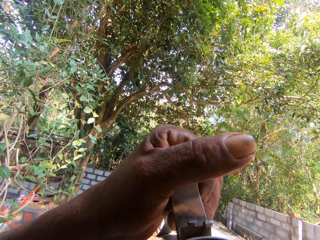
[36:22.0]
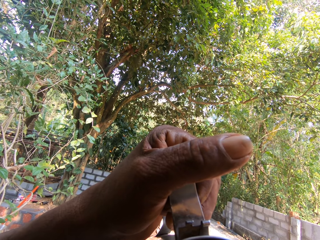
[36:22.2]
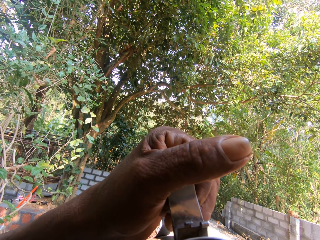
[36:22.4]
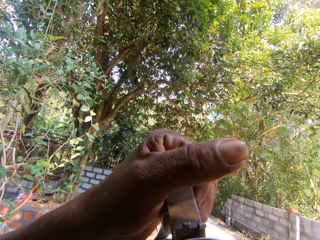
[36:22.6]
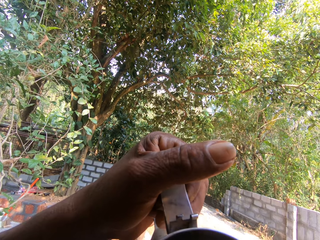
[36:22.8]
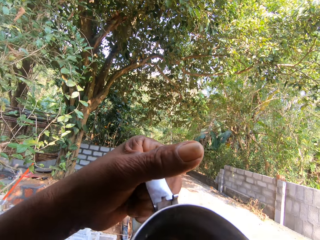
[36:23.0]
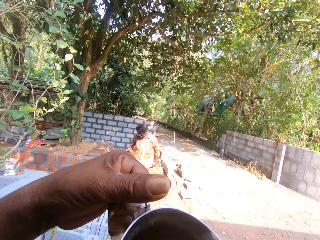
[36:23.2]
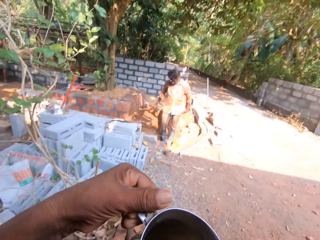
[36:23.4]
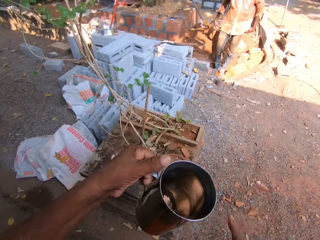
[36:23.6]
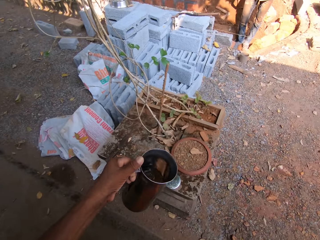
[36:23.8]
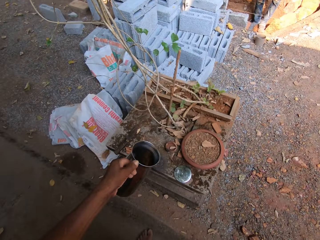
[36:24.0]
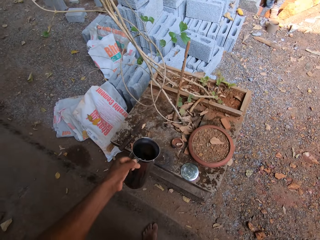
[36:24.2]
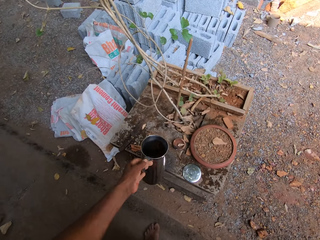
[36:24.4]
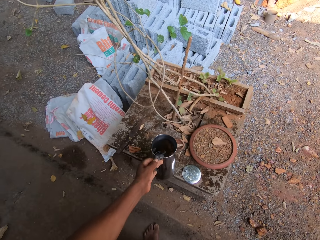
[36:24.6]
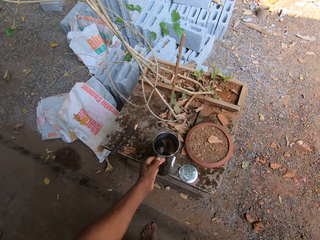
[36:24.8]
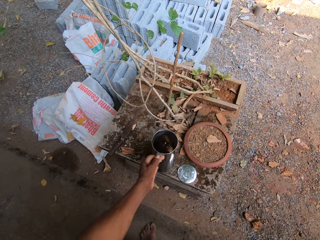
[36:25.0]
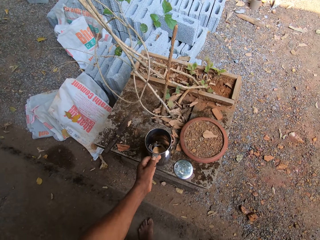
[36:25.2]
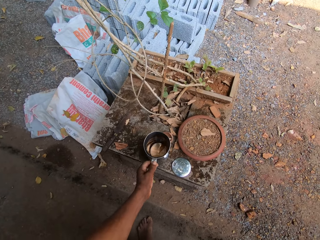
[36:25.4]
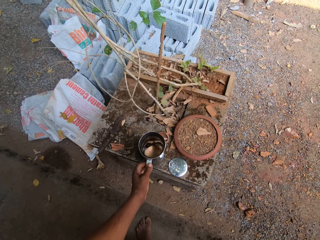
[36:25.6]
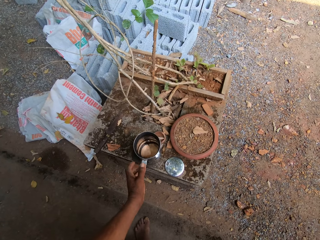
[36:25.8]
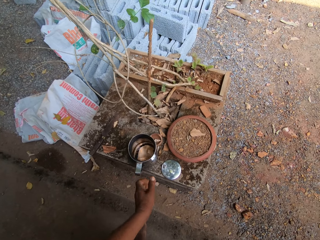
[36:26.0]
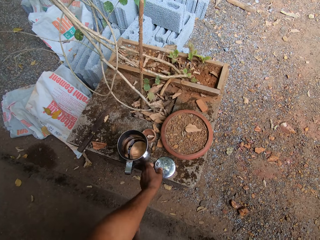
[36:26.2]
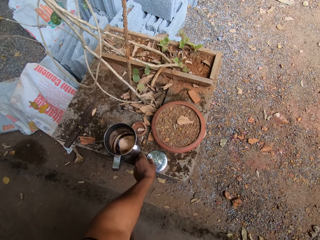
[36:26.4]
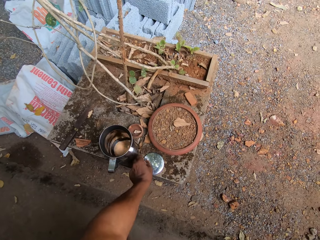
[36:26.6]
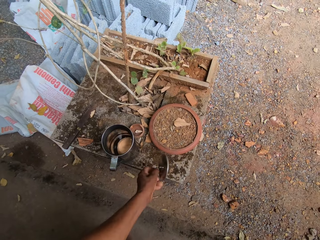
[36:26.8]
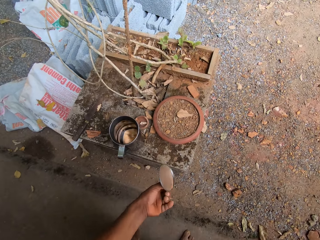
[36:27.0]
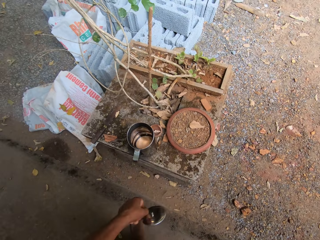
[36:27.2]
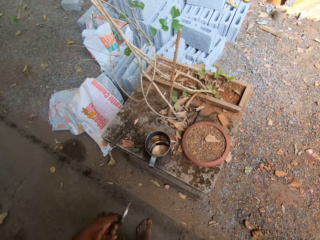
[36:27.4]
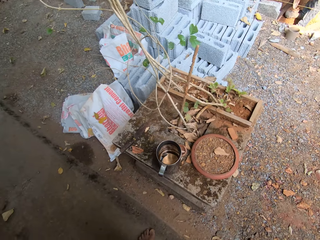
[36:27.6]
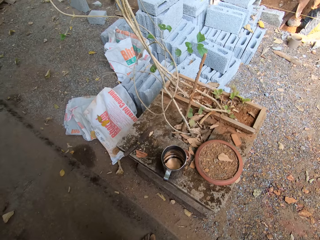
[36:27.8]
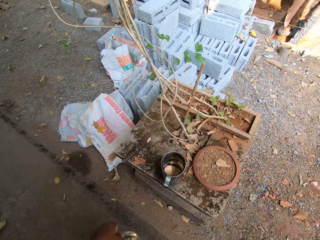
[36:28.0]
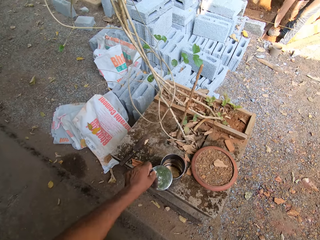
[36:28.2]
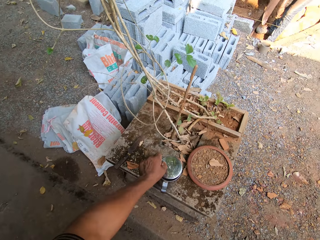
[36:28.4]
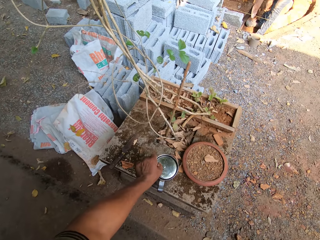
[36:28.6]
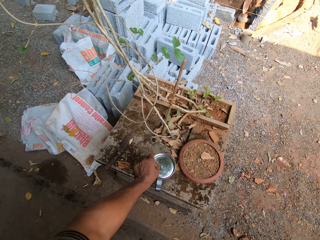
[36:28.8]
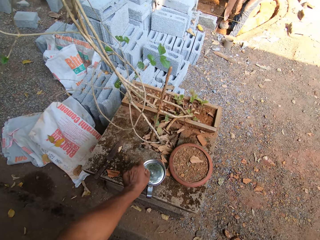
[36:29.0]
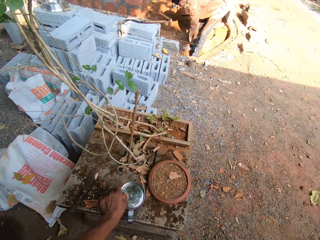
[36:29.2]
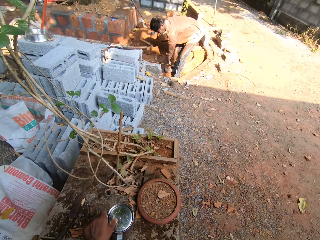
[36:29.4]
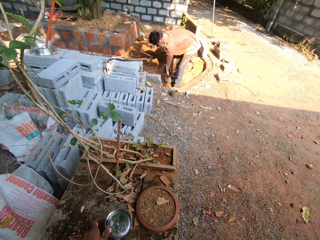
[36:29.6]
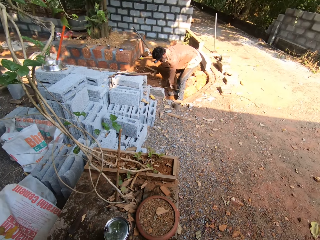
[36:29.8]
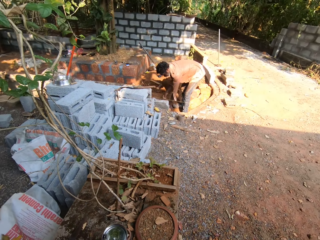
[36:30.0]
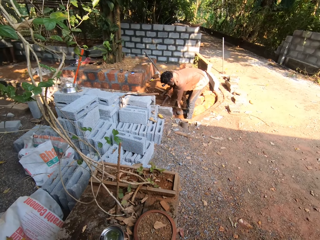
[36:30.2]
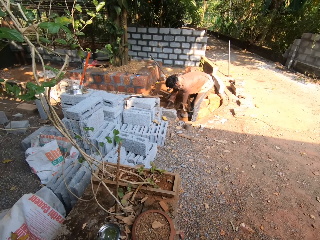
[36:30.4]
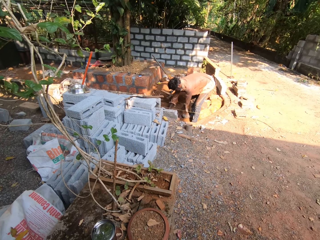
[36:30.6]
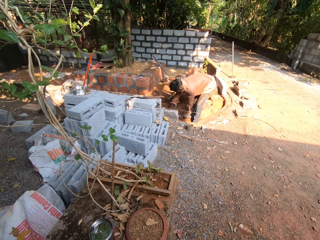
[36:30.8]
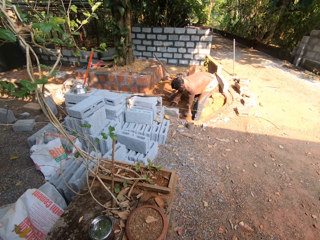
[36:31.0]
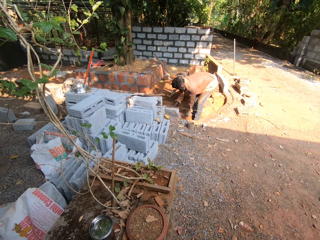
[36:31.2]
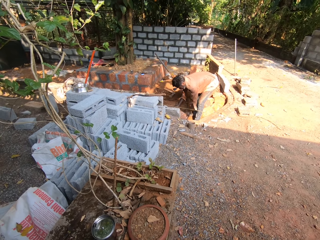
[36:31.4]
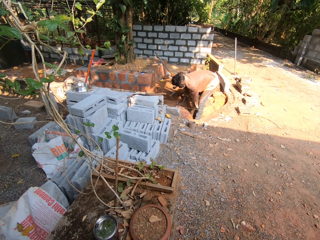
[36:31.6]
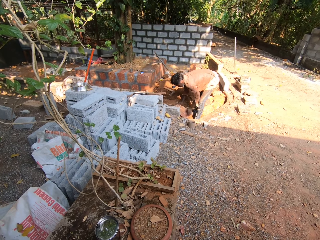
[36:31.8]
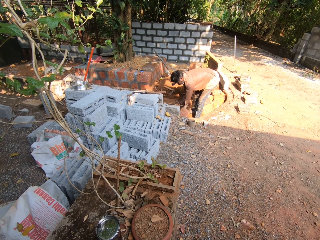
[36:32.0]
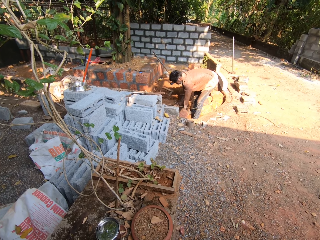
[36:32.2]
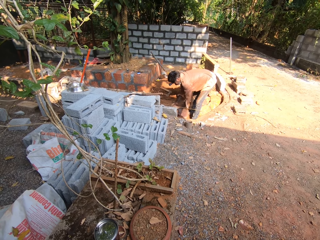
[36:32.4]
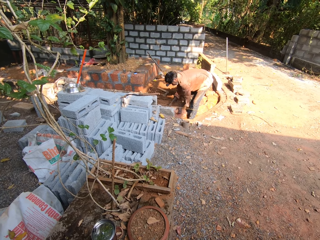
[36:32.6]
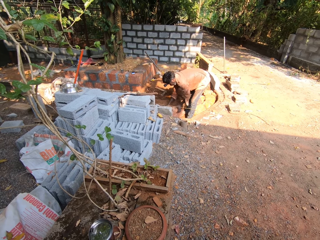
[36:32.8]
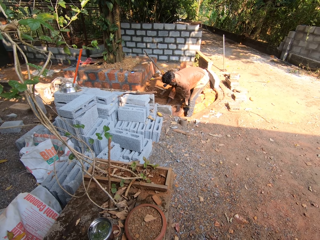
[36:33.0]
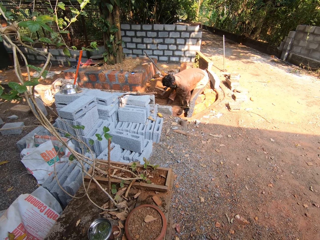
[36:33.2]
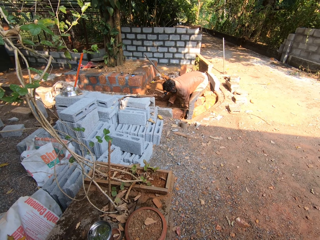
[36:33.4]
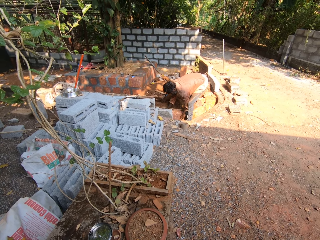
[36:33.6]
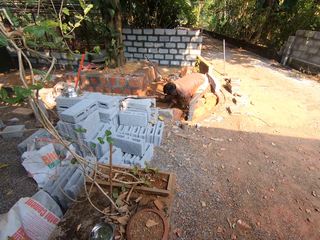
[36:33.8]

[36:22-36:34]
The camera wearer places the cup on the stool with his left hand. He picks up the cover from the stool with his left hand and places the cover on the cup with his left hand. A man turns the broken brick on the ground with both hands. The camera wearer stands.

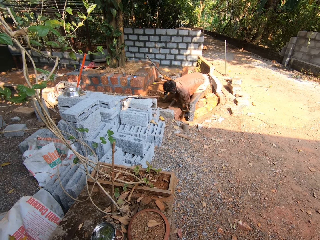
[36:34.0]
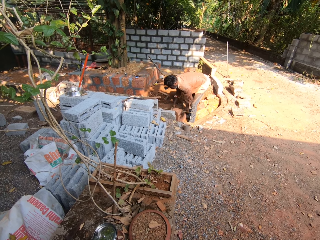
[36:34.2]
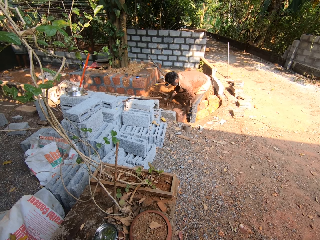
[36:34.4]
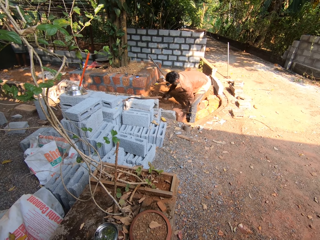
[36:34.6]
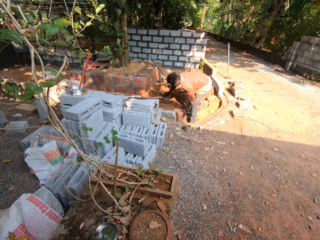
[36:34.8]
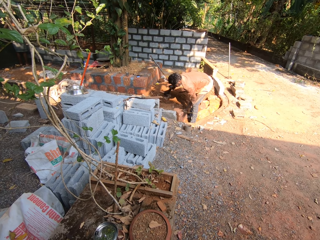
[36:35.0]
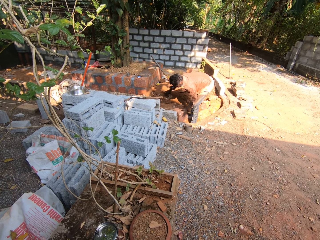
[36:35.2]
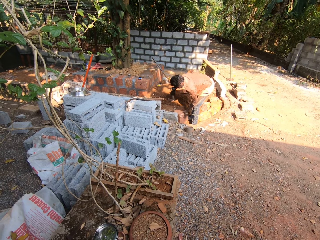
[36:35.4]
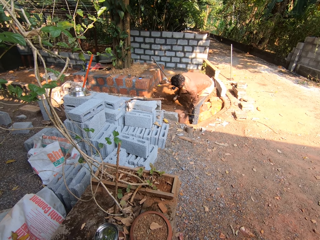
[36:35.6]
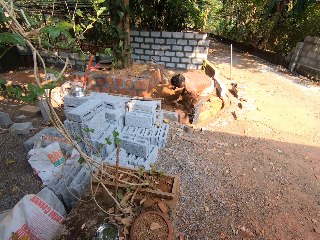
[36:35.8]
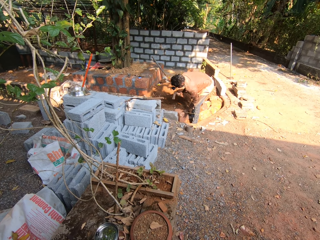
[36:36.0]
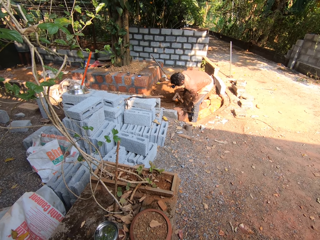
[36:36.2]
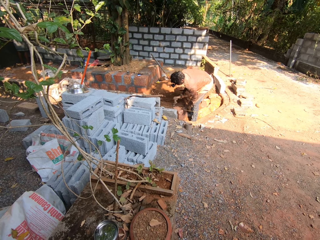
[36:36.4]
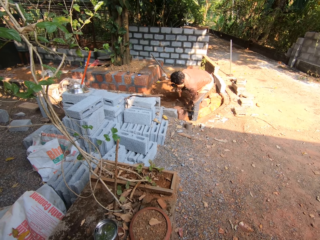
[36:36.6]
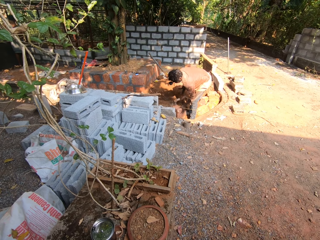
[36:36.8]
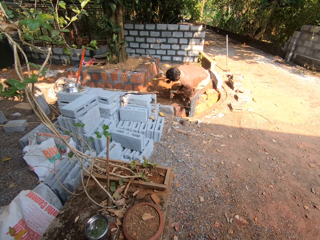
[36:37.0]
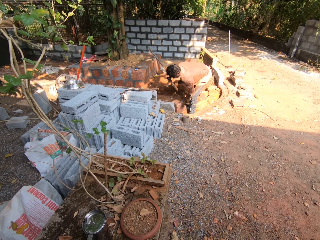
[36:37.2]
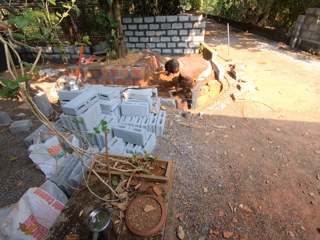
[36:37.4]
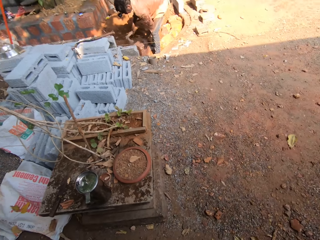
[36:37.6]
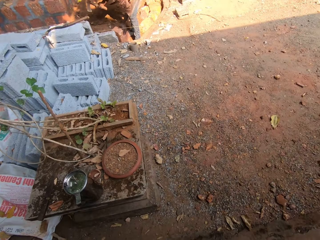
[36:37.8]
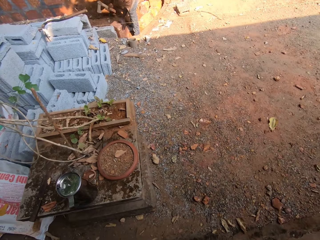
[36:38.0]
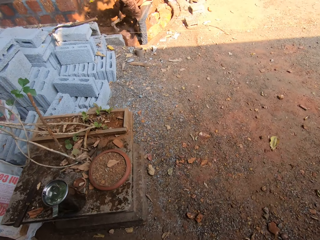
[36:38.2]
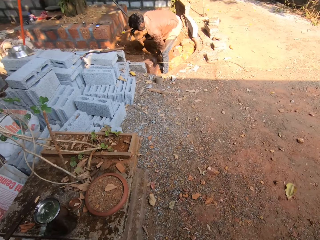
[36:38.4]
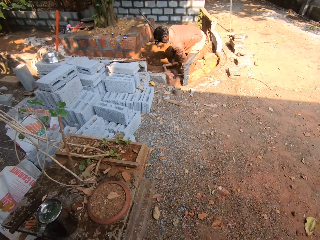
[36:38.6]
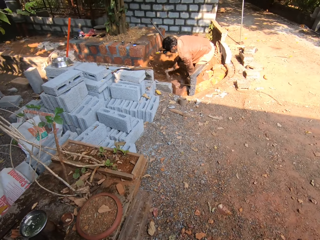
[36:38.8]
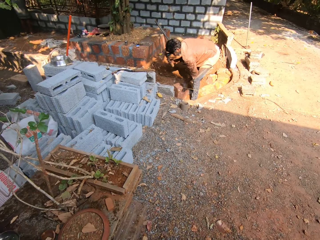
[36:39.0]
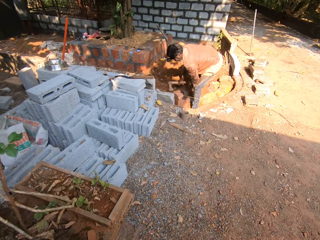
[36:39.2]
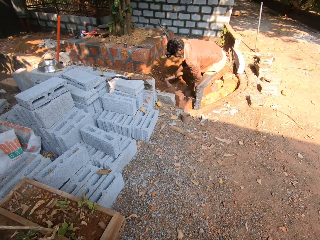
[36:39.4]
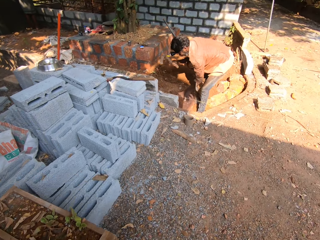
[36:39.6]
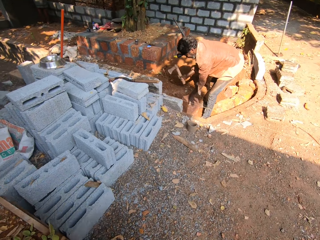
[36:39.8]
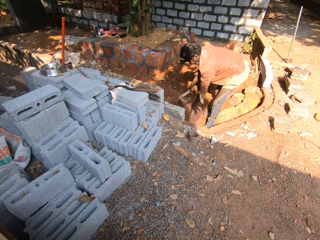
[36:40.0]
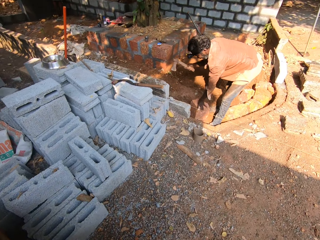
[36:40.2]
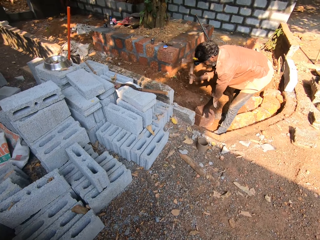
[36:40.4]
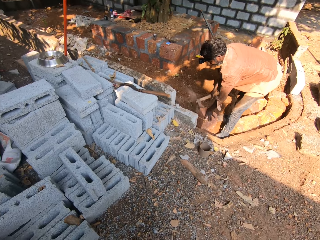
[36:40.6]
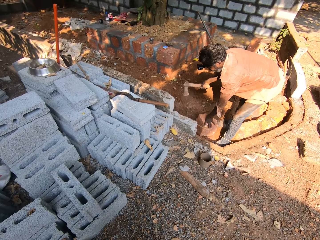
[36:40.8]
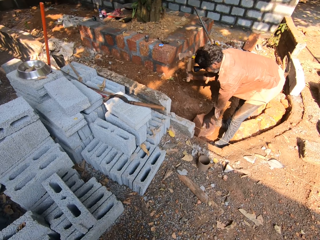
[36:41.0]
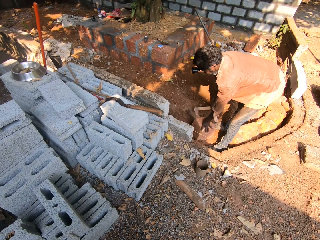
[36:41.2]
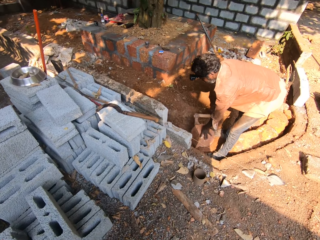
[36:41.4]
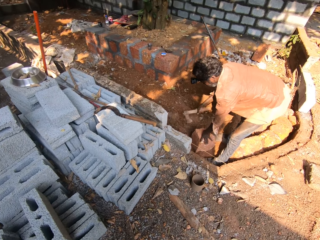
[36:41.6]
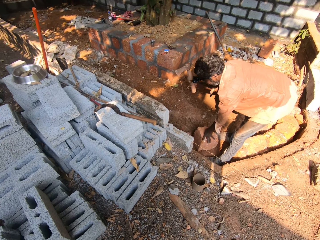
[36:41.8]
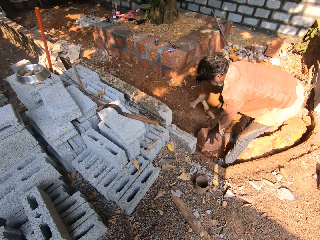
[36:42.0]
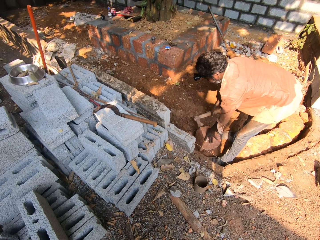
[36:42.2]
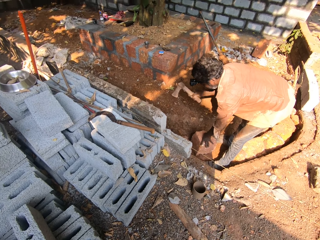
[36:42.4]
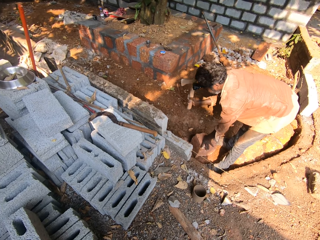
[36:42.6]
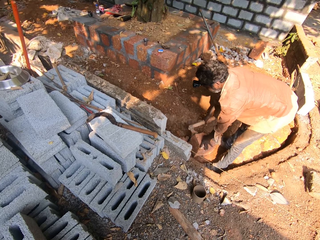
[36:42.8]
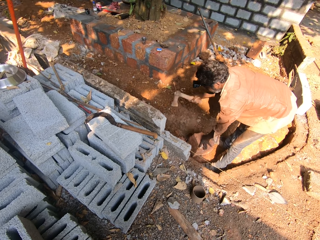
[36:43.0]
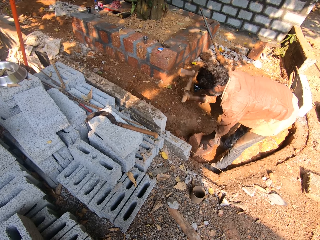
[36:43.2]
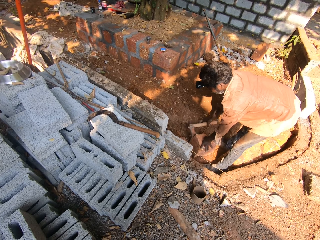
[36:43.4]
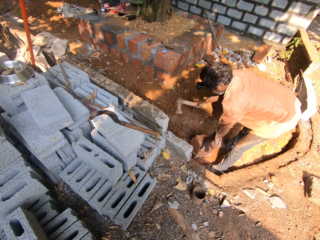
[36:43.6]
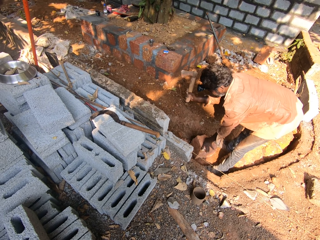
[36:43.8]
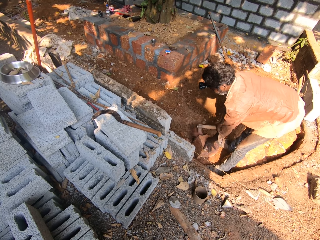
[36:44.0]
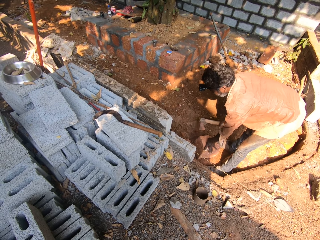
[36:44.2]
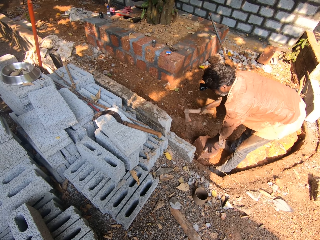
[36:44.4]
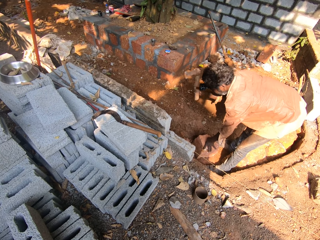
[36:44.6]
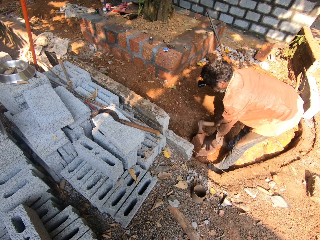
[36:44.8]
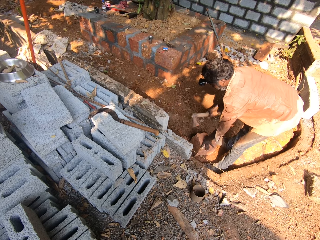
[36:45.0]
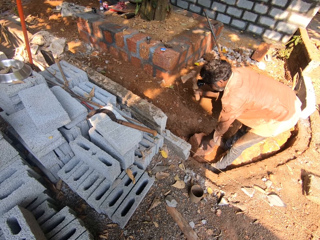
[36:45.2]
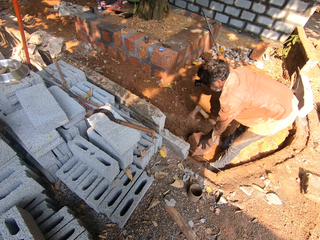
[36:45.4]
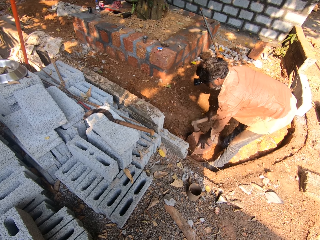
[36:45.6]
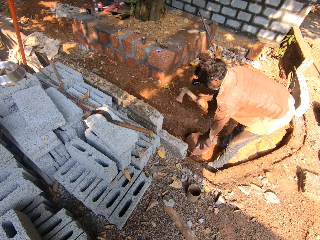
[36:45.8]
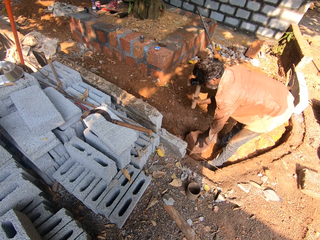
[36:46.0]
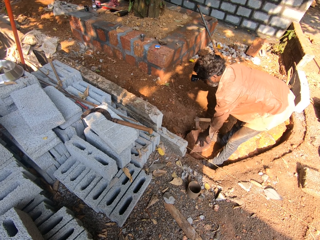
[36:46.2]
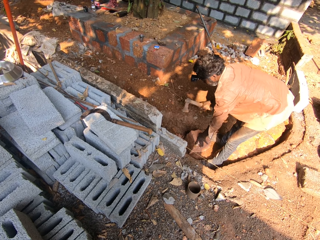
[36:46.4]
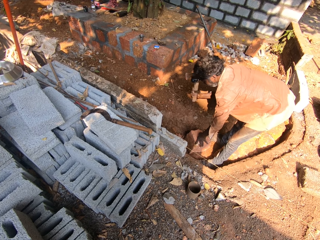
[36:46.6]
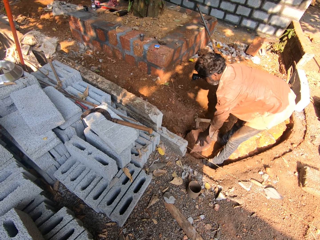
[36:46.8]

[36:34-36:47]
A man picks up the axe on the ground with his right hand and hits the broken brick with the axe in his right hand. The camera wearer walks back. The man hits the stone with a hammer.
